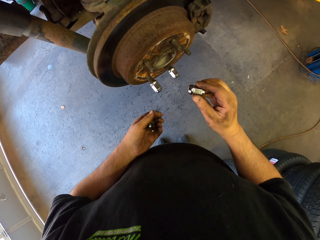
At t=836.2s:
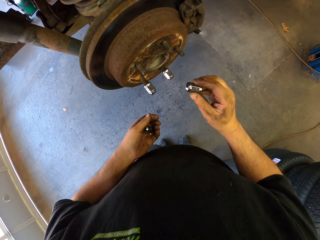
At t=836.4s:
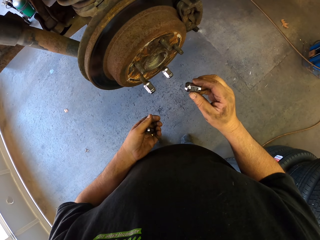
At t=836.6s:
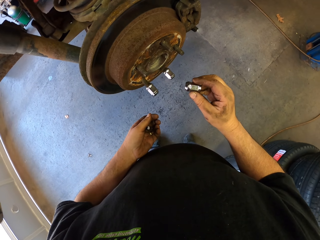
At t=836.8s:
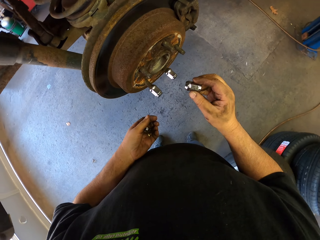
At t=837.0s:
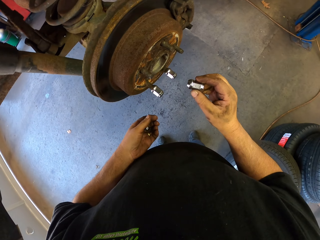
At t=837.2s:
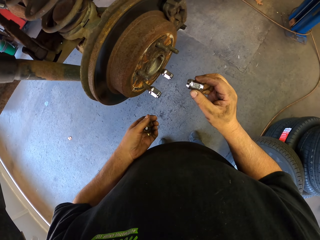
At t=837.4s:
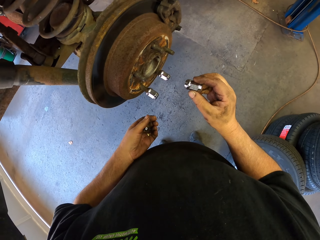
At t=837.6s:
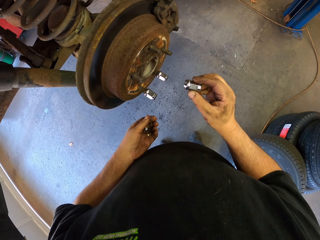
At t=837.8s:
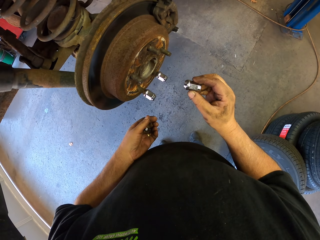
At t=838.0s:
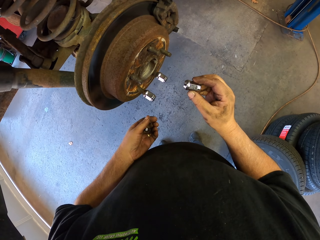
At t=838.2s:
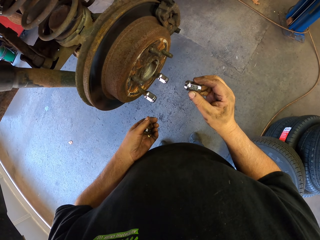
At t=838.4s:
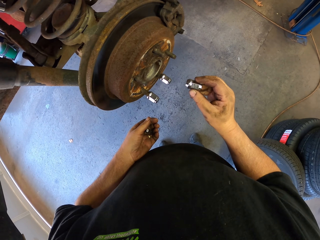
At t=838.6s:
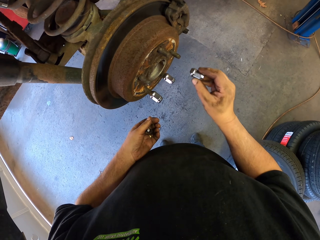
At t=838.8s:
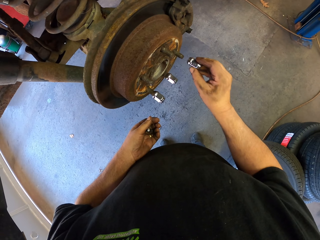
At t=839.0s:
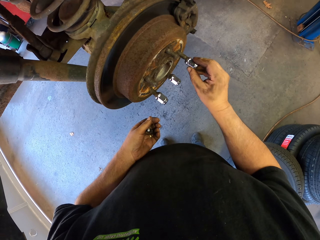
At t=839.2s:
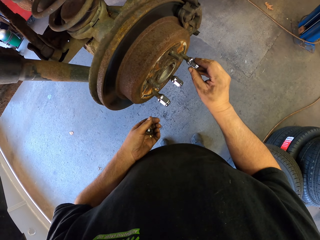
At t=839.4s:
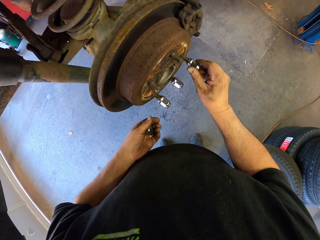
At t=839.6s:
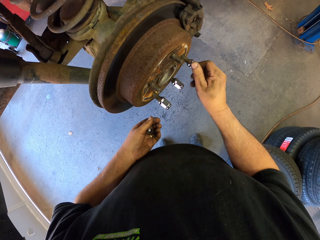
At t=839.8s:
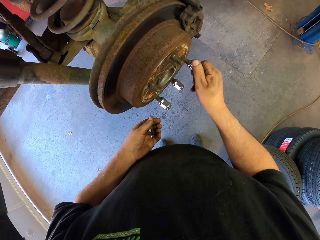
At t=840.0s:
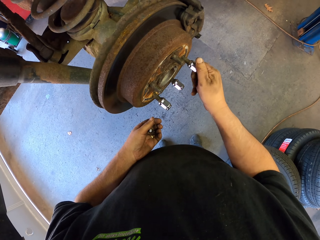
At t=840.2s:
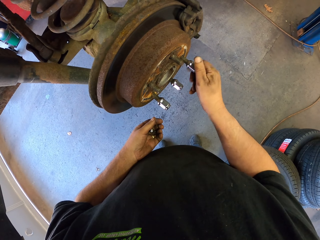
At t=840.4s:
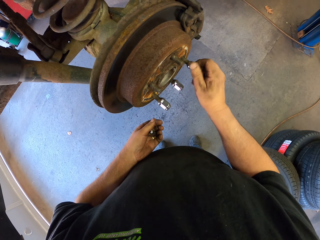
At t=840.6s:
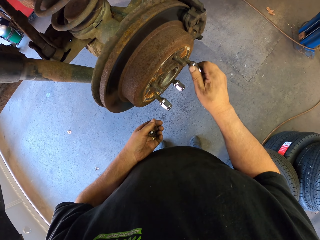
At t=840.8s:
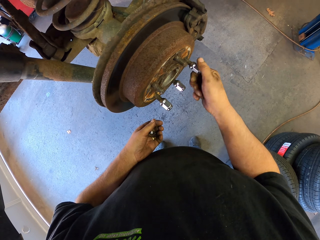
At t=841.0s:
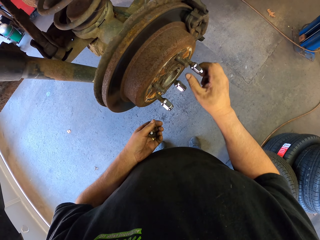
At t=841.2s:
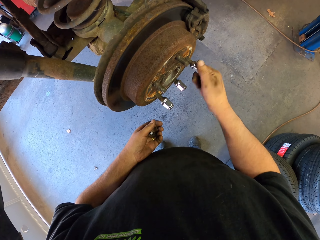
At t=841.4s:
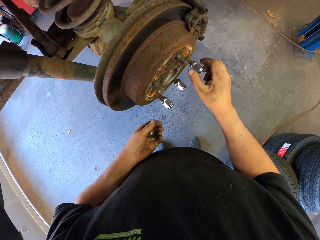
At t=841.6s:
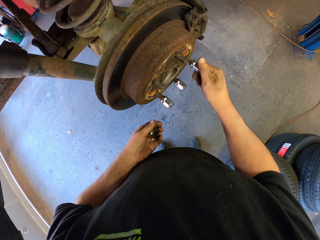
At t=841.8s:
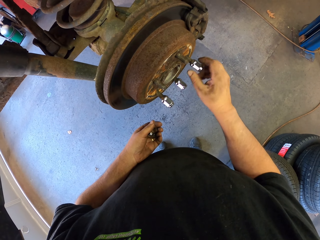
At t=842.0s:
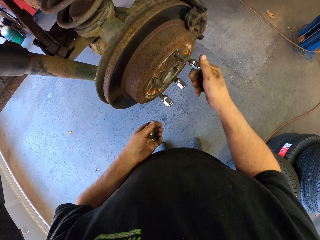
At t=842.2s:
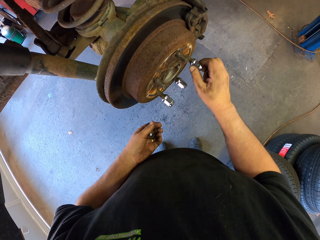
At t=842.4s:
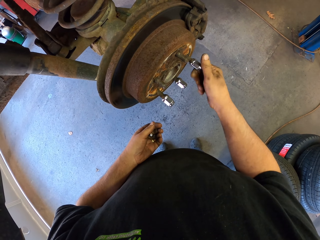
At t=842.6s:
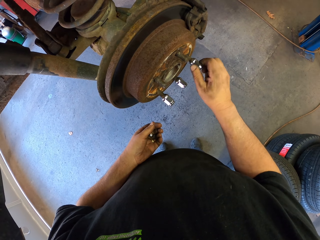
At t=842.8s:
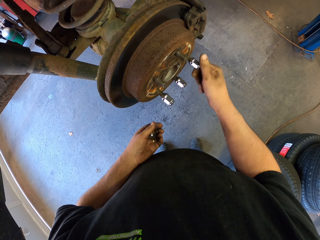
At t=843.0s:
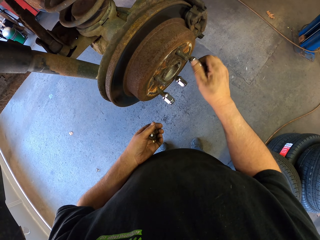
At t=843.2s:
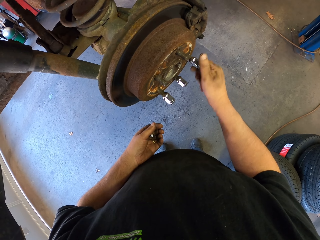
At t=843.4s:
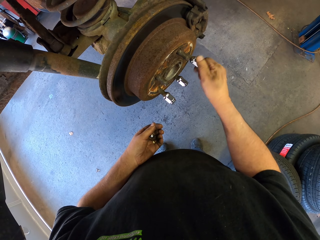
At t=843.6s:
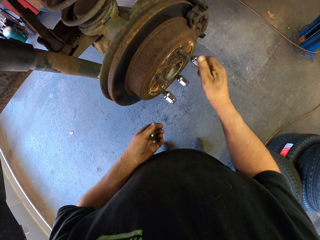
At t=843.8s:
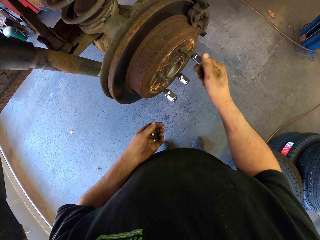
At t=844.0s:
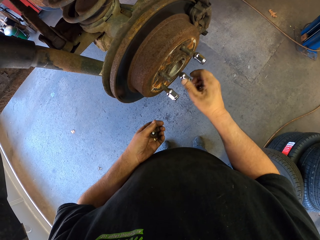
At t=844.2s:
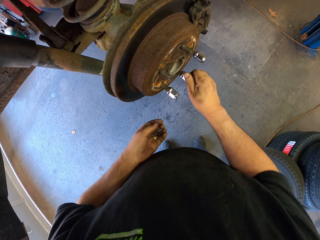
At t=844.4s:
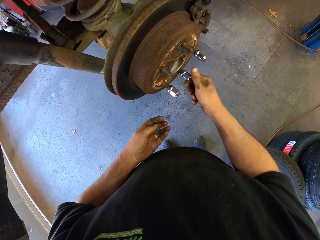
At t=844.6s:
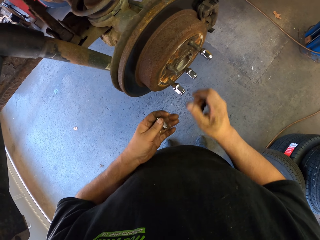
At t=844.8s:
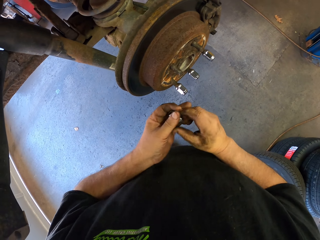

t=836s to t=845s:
The camera wearer puts the wheel lug nut on a bolt in a wheel. They tighten the bolt in the wheel.

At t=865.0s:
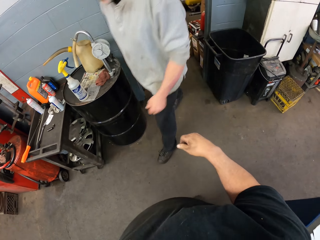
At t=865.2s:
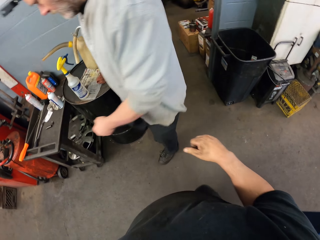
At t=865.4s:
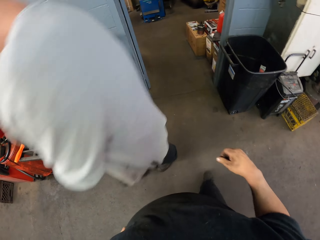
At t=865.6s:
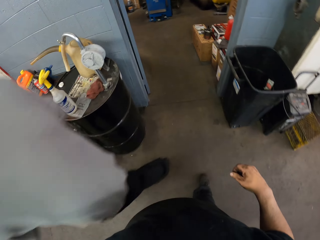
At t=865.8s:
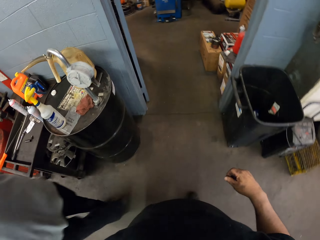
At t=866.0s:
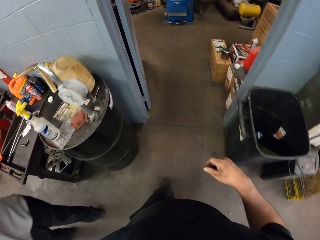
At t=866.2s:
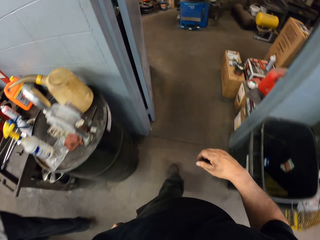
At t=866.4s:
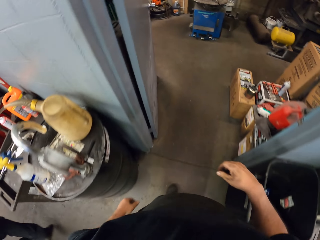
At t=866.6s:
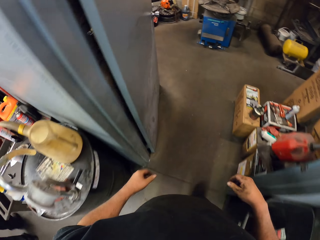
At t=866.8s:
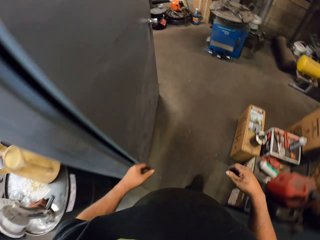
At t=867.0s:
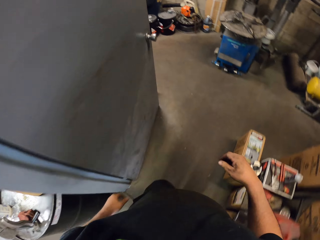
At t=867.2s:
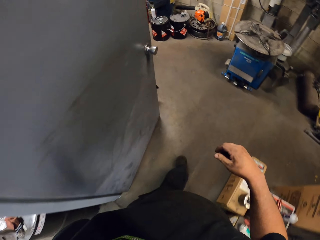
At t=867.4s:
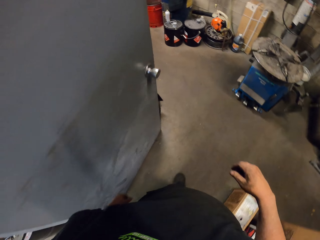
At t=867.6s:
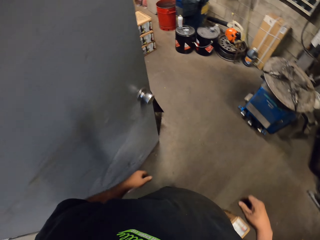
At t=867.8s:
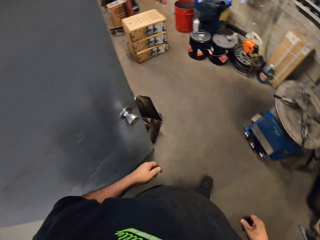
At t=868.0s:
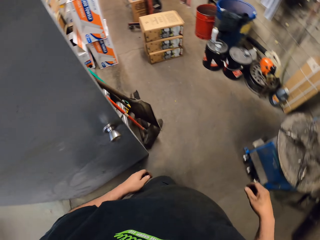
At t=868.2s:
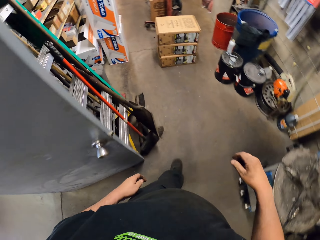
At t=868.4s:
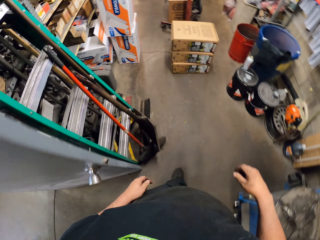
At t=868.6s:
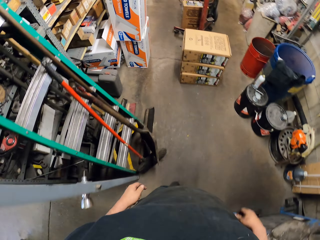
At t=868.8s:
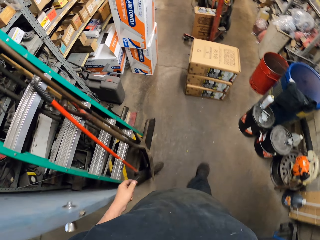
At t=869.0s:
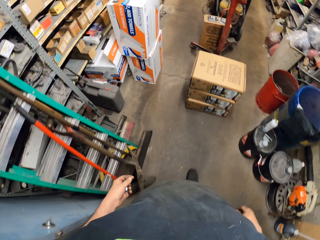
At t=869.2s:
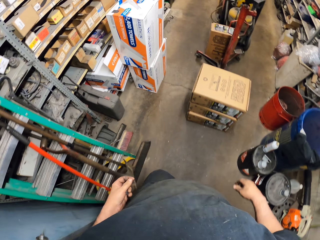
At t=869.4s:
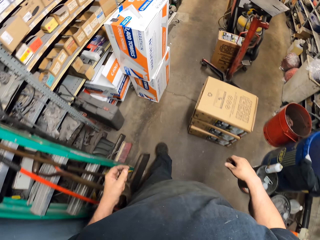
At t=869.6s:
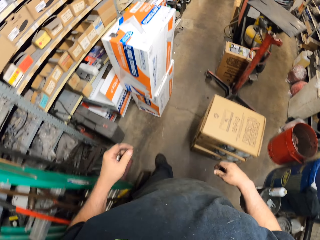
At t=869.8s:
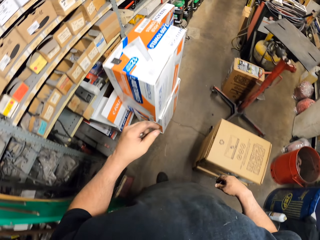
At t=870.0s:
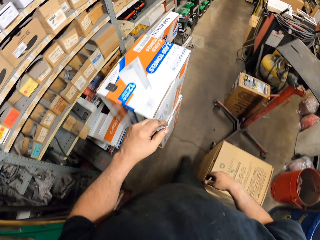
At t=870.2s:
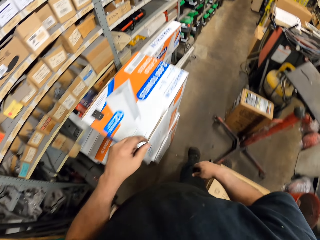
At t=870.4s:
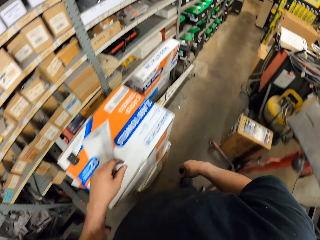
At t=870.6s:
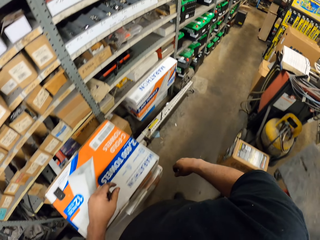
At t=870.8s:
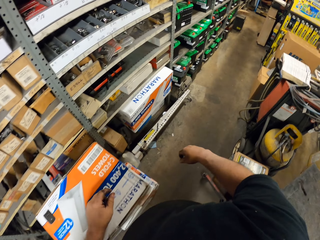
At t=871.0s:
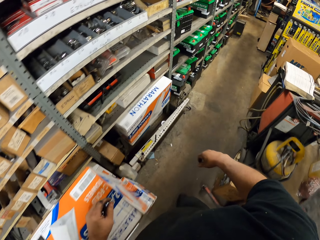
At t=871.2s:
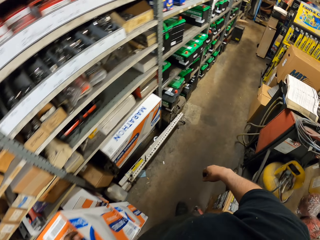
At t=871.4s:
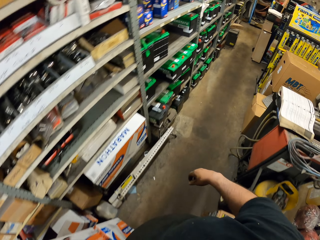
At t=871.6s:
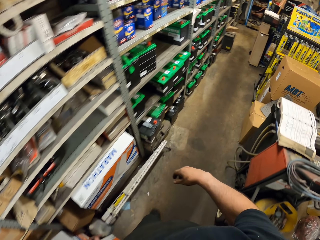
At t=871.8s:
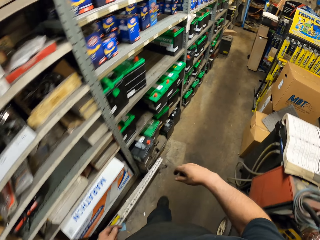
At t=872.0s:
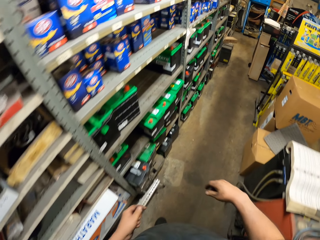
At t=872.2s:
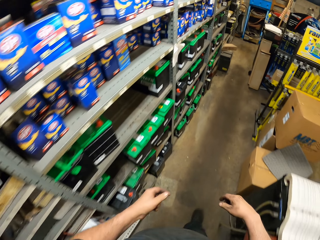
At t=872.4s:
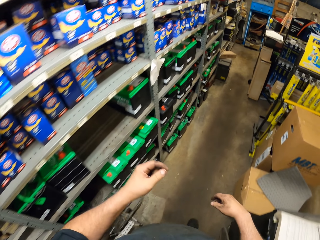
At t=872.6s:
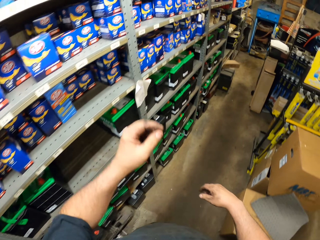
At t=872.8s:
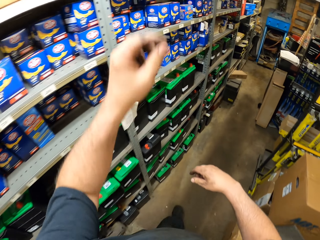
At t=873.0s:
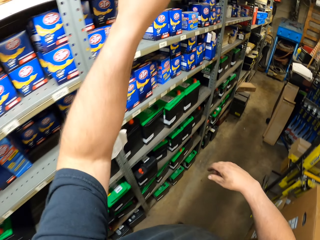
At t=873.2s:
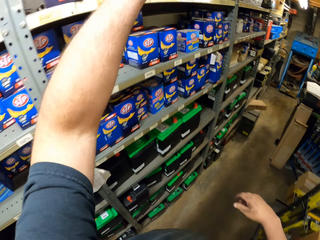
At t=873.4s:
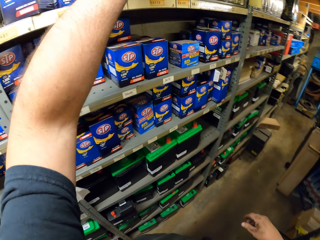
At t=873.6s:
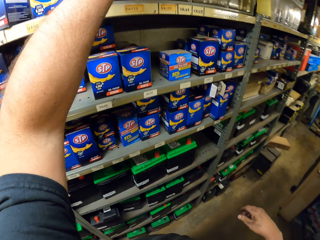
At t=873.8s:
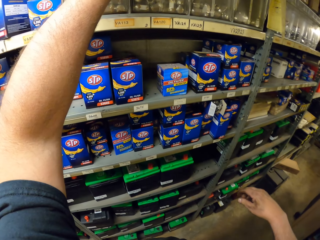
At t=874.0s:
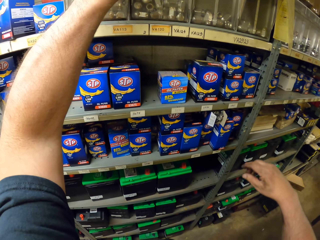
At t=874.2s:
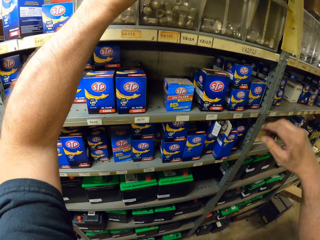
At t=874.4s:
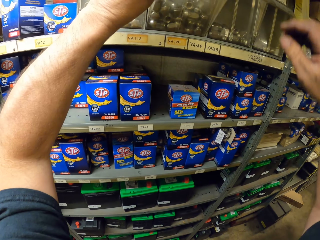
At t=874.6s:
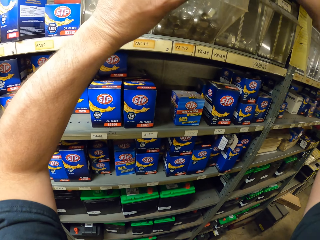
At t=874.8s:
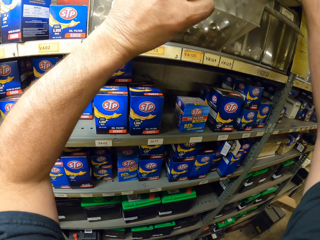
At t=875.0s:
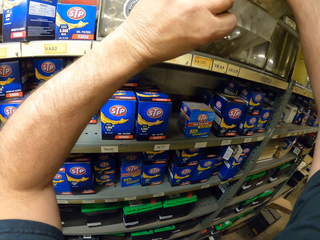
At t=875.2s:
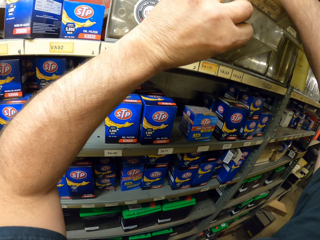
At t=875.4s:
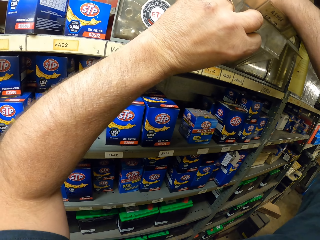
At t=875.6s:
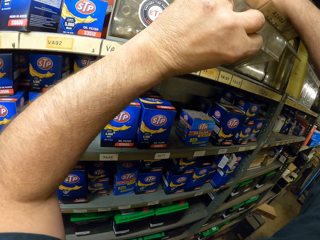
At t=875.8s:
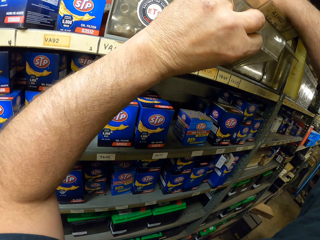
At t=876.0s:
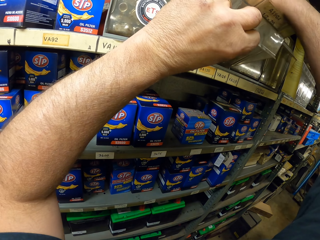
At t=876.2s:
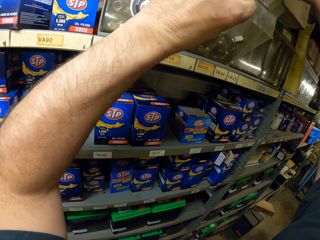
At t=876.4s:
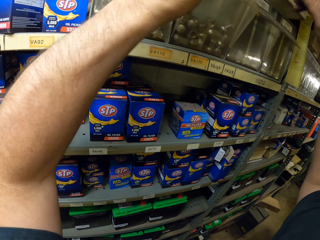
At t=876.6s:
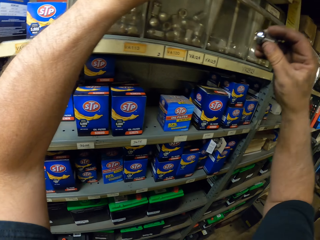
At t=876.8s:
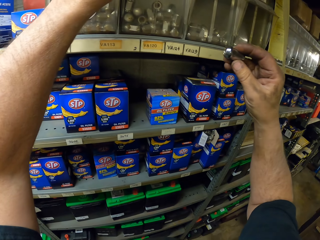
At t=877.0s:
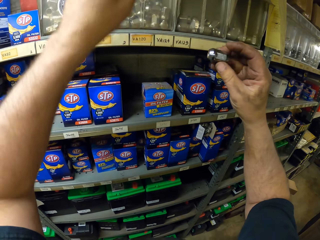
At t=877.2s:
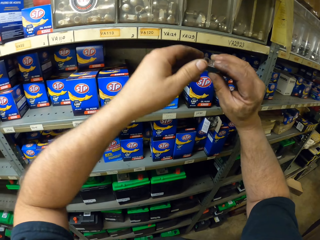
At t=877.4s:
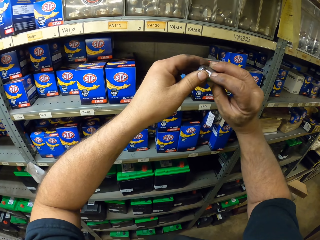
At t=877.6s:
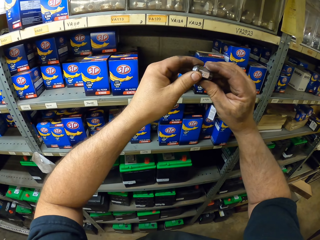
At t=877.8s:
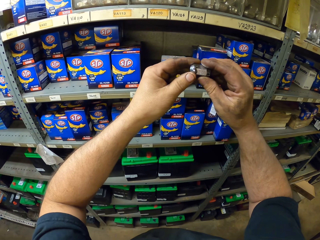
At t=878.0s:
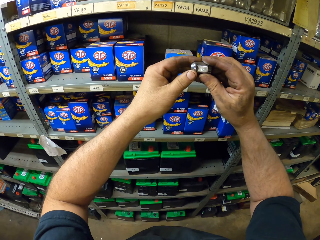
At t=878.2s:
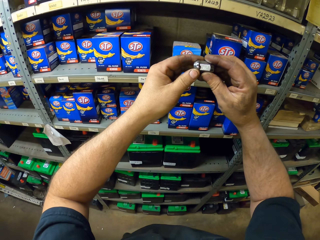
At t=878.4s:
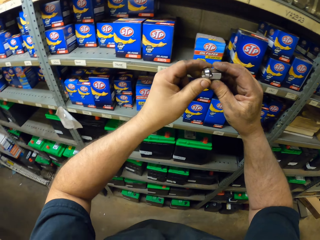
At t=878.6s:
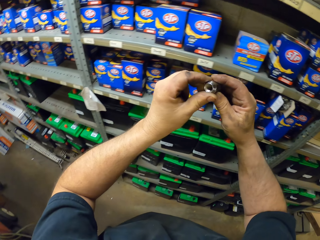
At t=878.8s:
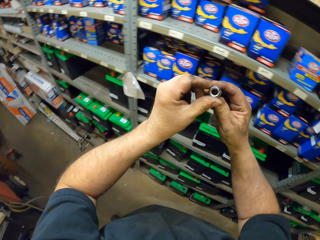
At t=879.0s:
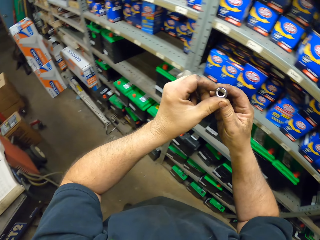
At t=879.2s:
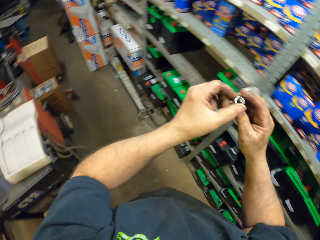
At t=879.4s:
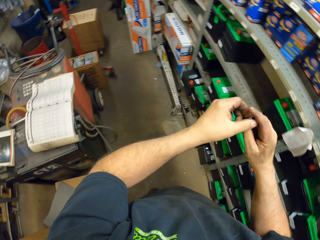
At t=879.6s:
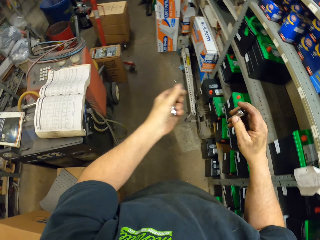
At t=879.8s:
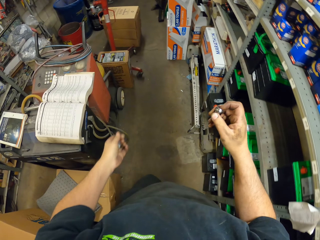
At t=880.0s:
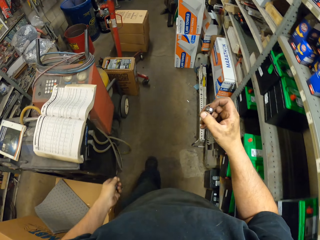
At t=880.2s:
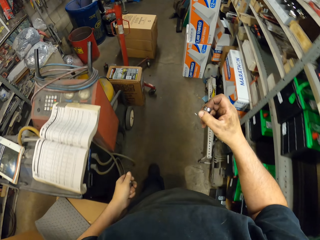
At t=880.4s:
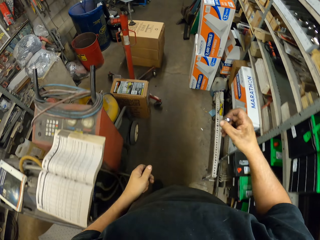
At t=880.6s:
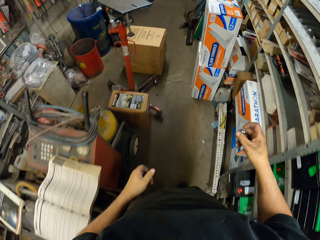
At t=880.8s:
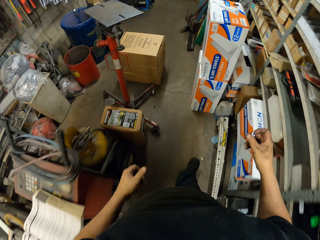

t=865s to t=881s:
The camera wearer enters a room, turns left and walks forward. He bends a plastic tin. He moves the bolt box. He picks up a wheel lug nut from the box. He looks at the wheel lug nut. He holds the box with both his hands. He turns left and walks forward.
